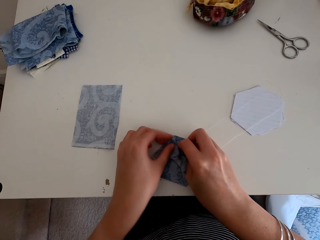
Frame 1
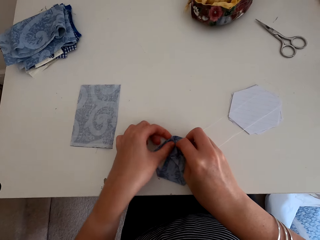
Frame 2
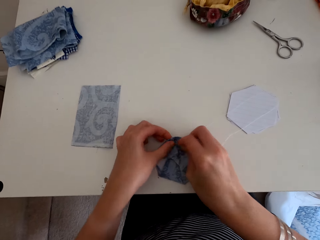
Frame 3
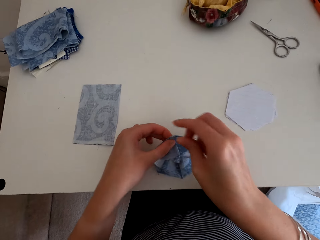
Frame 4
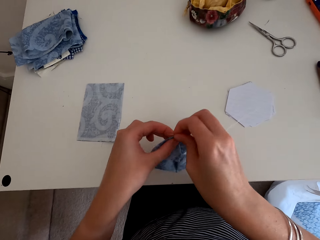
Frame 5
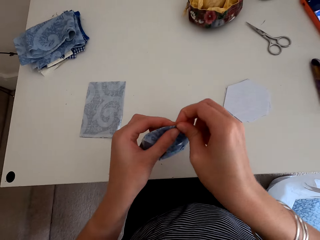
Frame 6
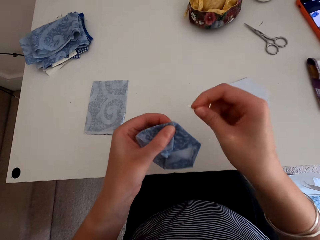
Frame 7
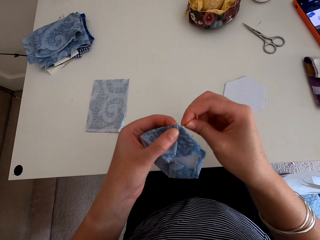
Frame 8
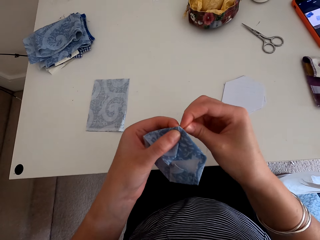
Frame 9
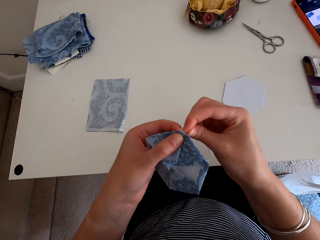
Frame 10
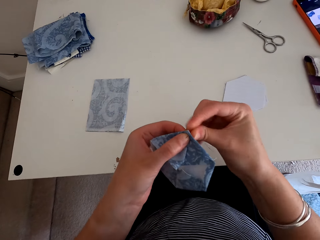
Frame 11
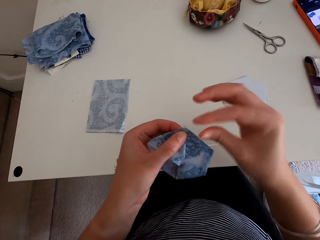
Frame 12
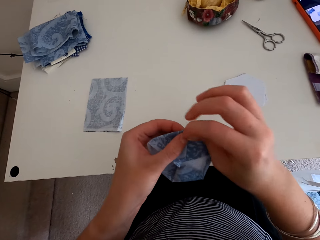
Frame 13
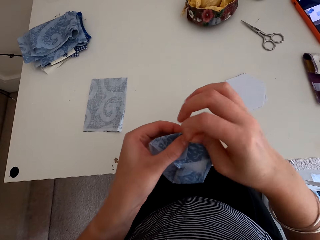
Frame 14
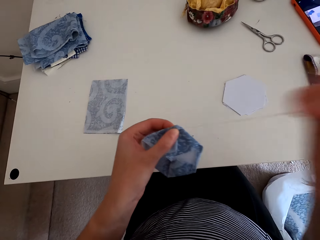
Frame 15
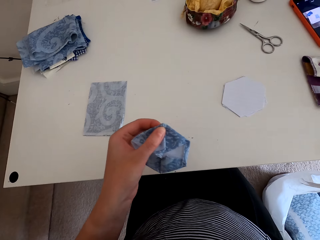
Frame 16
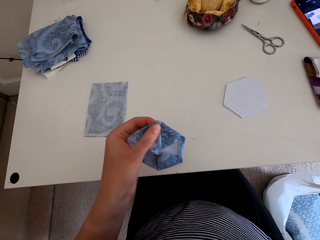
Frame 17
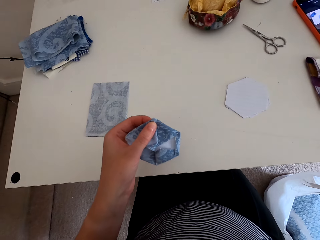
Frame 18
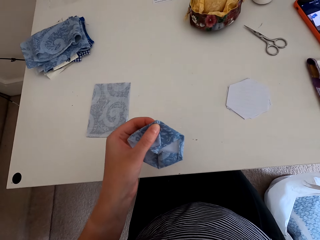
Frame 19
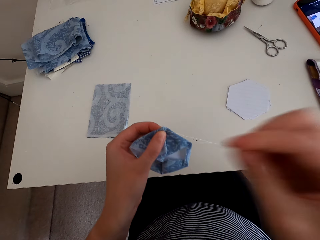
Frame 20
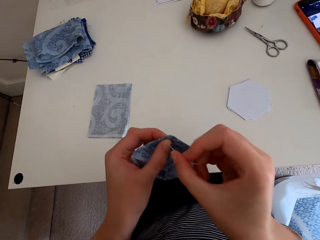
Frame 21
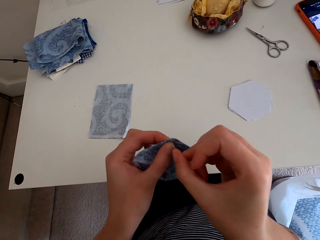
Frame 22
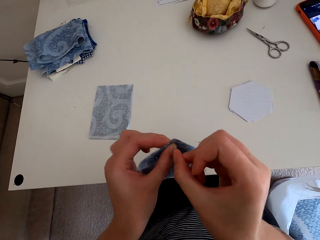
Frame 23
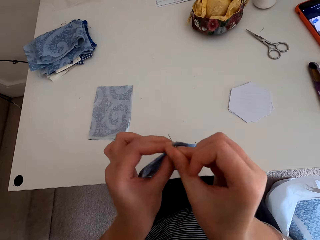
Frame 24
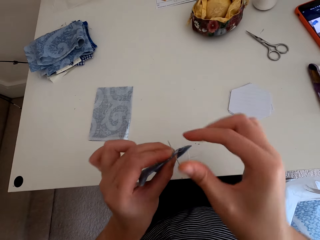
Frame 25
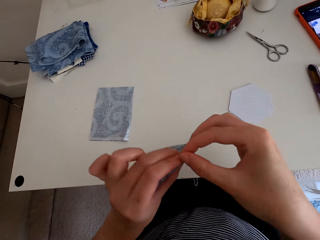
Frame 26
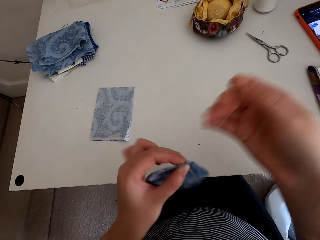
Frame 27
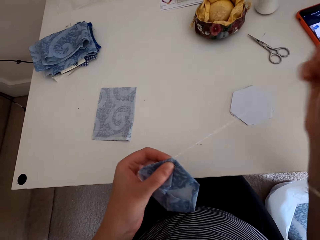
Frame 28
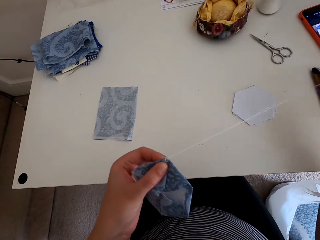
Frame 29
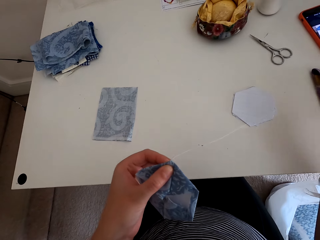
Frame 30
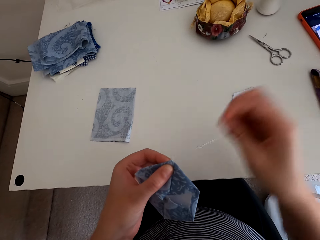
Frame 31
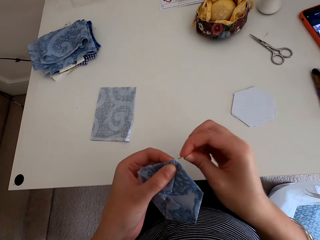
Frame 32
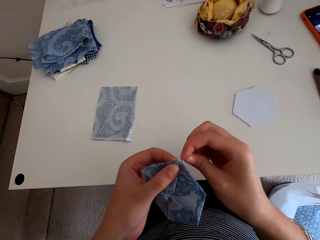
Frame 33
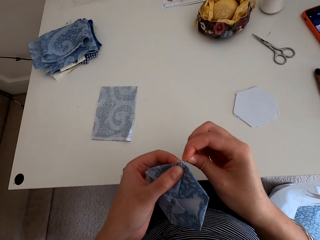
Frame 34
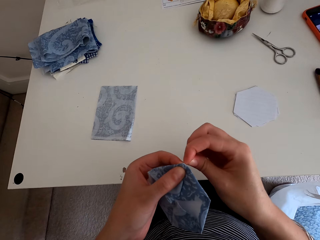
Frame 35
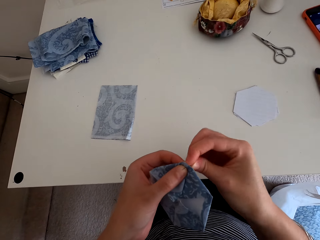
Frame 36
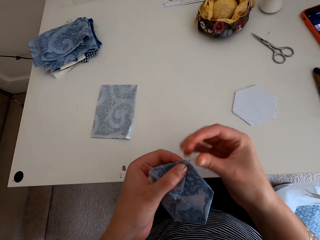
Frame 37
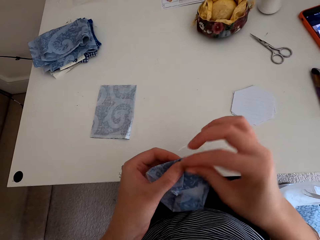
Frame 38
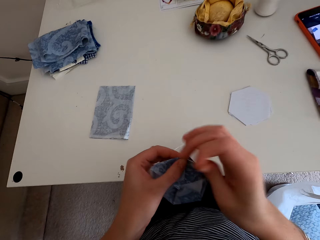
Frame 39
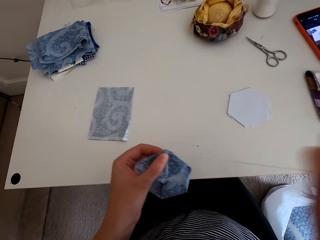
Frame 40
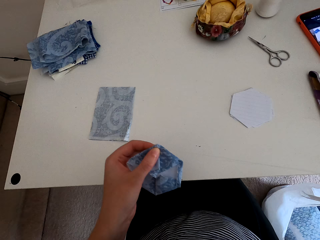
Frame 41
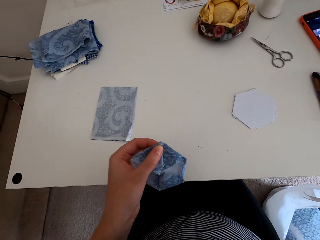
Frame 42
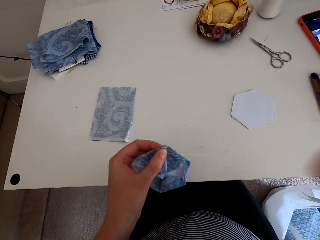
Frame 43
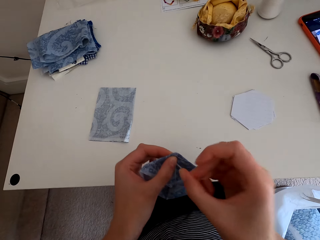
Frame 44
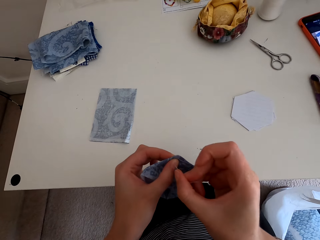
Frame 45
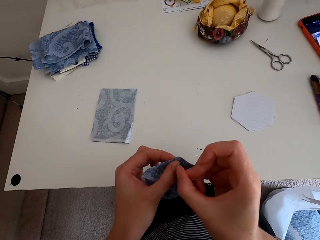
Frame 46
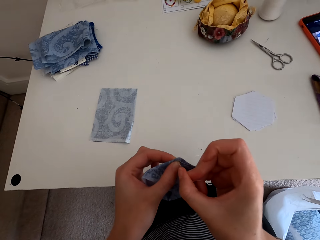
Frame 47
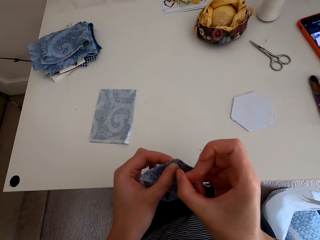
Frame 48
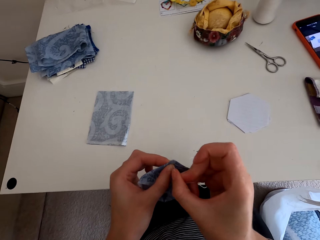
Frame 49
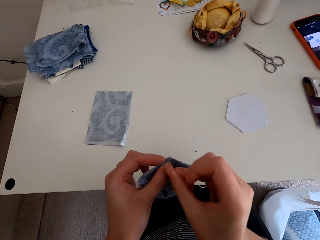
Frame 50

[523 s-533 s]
The camera wearer sews the cloth material with a needle and thread.

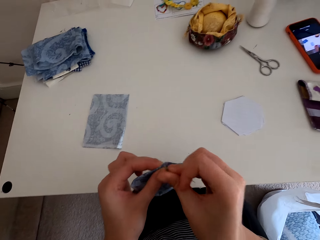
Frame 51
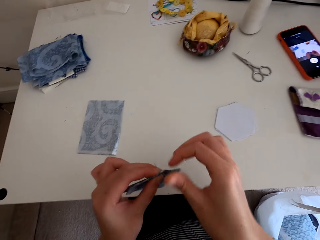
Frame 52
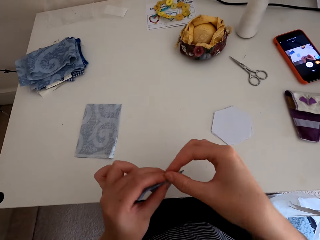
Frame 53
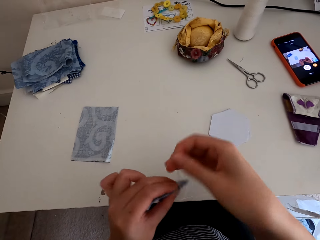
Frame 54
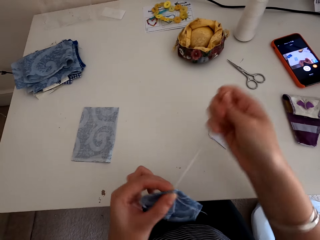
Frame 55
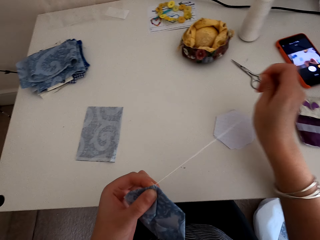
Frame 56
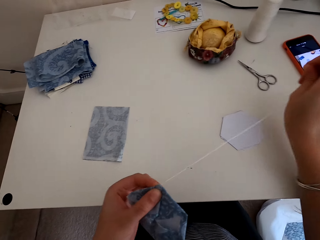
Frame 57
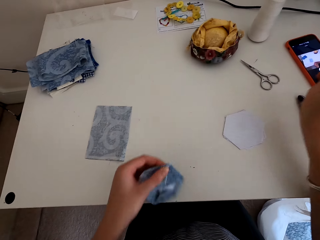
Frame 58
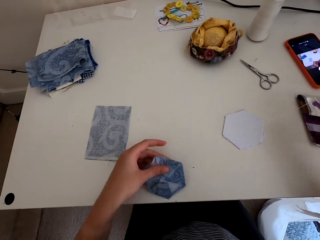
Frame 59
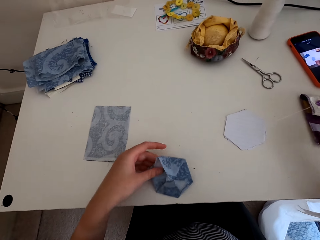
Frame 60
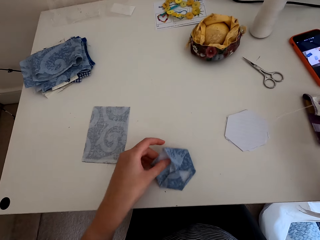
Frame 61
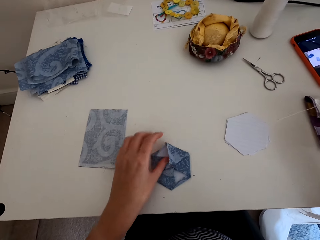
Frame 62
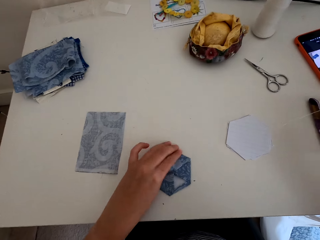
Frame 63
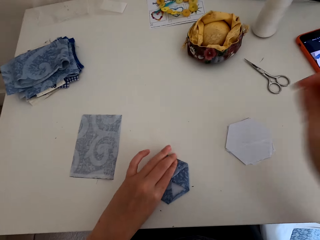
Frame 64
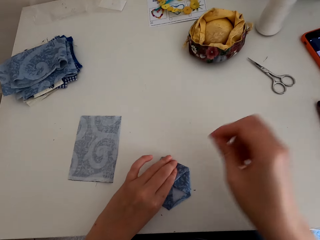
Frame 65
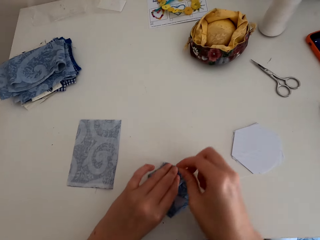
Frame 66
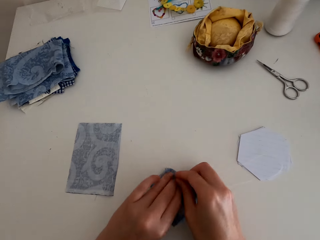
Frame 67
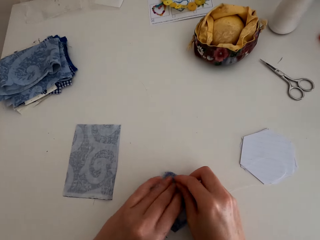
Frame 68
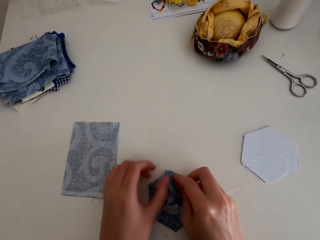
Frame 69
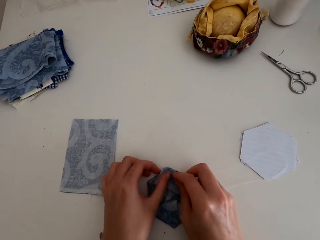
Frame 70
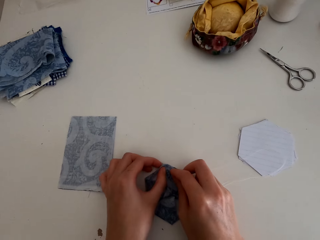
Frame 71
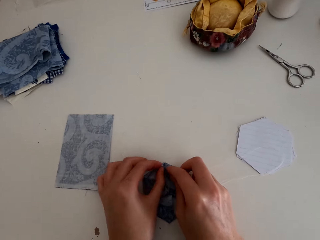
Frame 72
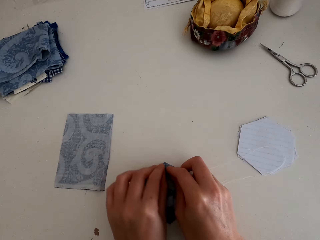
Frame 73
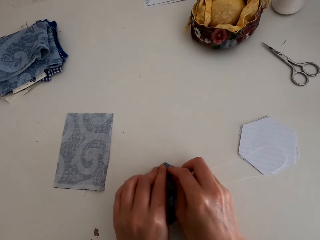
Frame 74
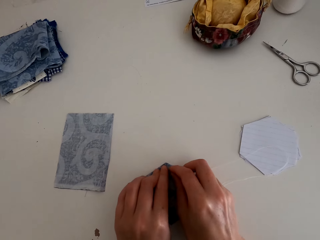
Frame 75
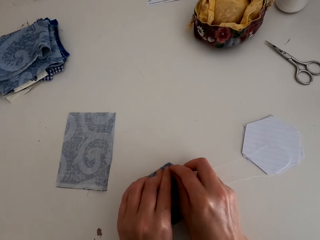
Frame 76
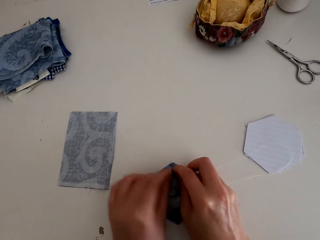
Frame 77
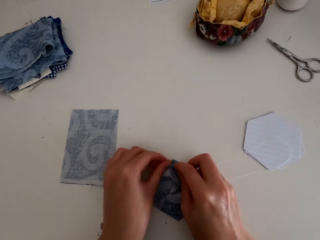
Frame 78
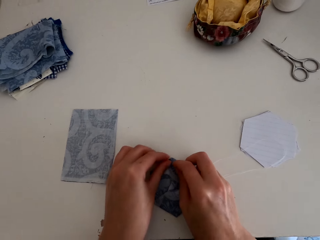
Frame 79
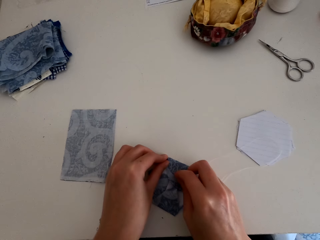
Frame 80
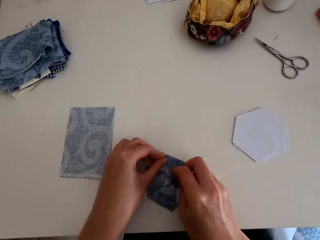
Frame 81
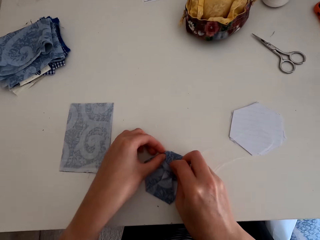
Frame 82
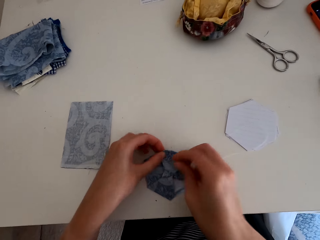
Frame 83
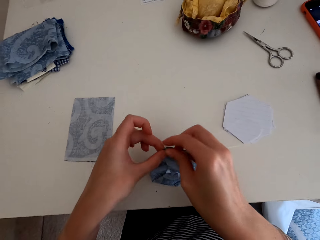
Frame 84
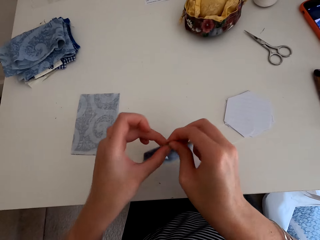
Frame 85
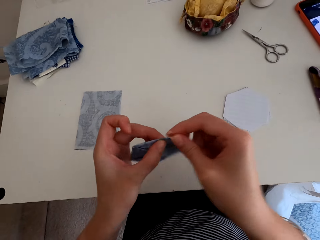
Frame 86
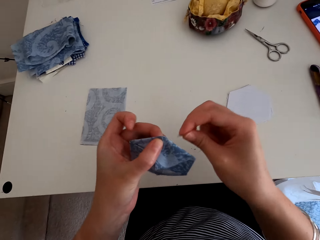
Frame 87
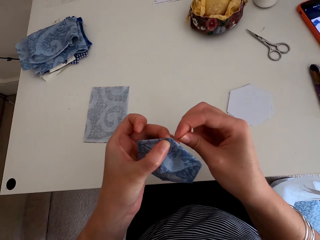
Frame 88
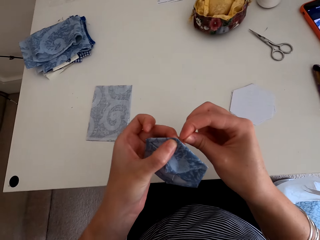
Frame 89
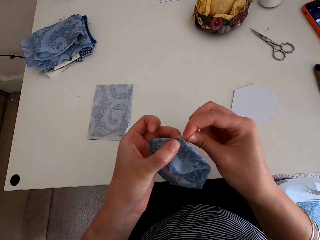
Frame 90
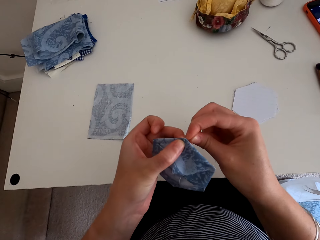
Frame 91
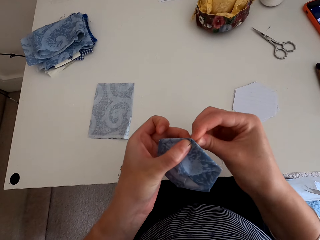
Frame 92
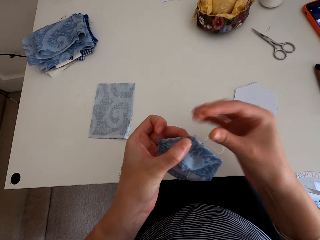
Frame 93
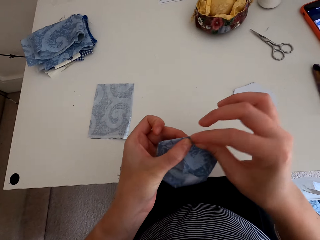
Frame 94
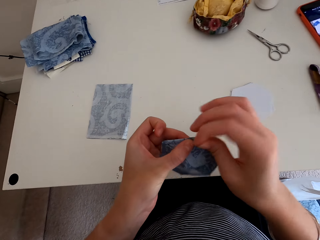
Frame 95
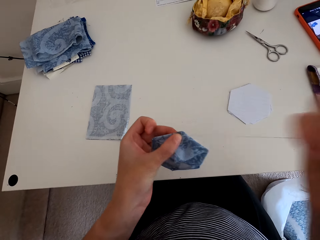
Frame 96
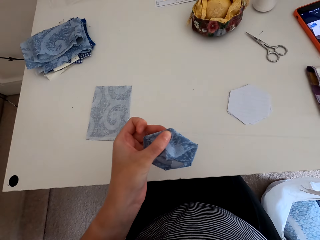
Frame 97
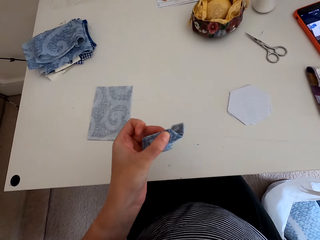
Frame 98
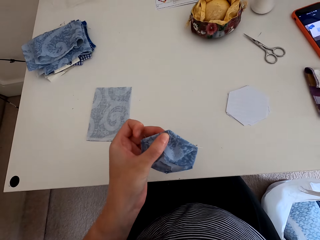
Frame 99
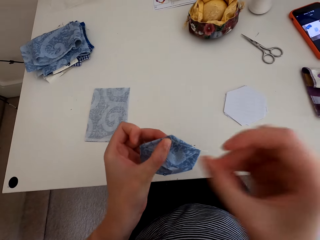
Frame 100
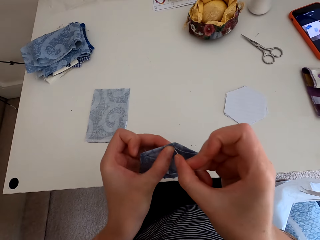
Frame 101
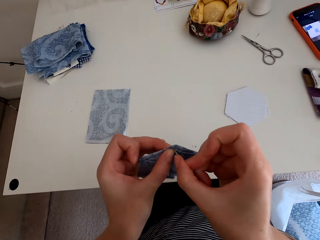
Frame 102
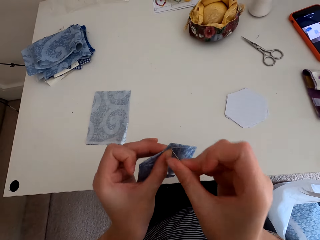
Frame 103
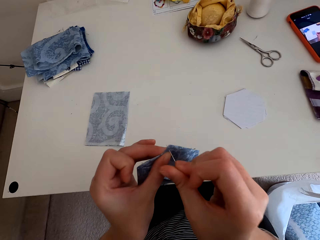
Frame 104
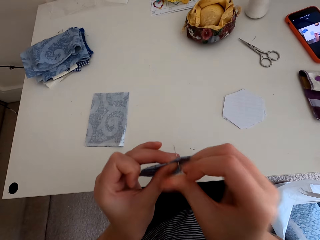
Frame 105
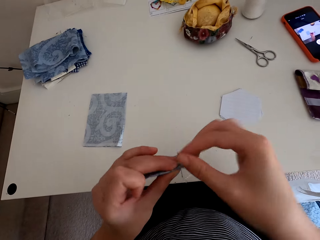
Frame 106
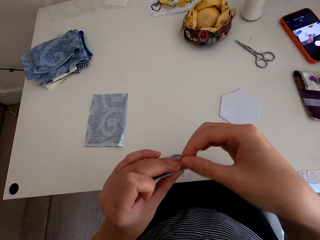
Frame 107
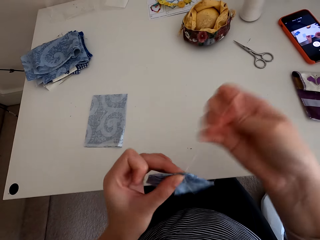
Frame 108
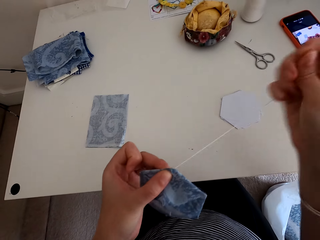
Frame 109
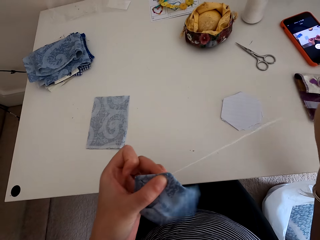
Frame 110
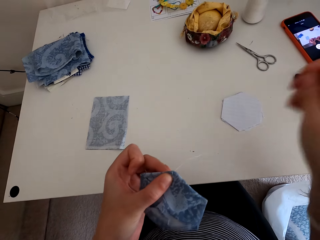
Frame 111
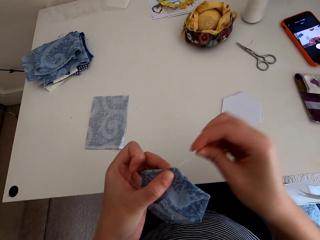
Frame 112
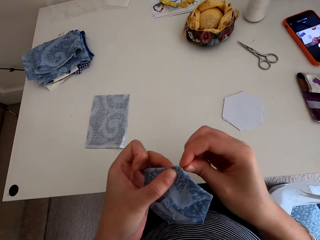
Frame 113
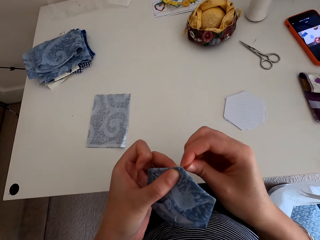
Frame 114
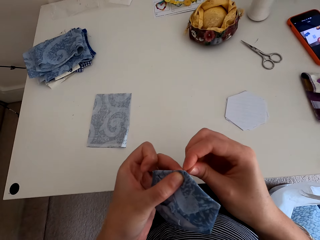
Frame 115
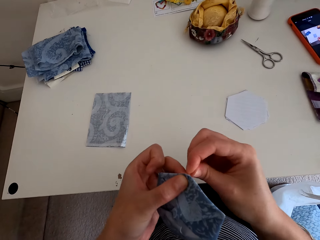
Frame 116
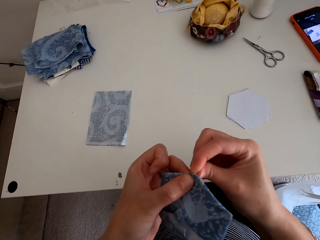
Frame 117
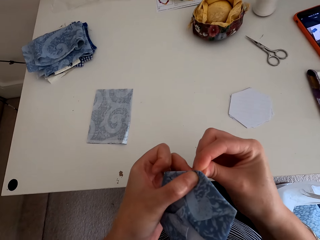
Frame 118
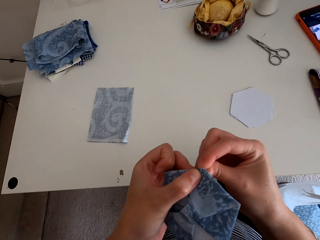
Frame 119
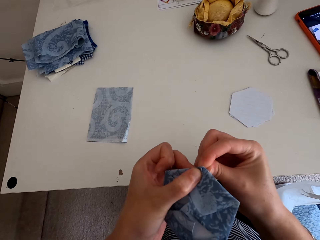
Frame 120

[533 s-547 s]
The camera wearer puts the cloth material on the table. They fold the cloth material. They sew the cloth material with a needle and thread.
